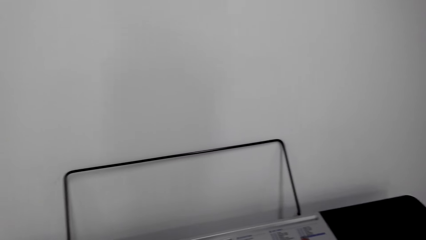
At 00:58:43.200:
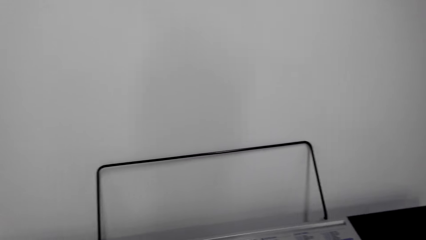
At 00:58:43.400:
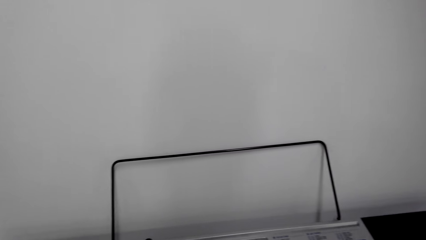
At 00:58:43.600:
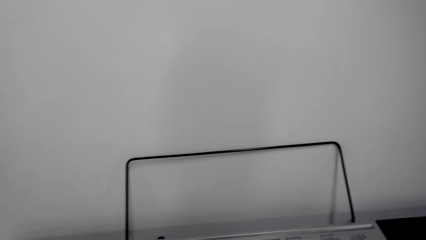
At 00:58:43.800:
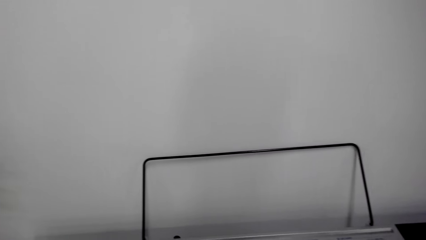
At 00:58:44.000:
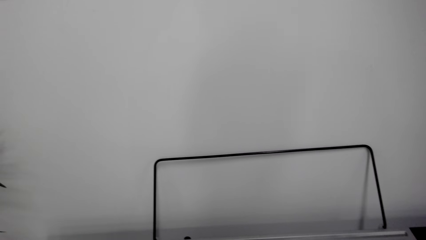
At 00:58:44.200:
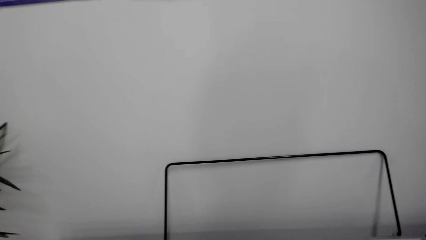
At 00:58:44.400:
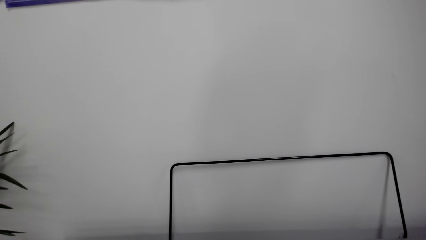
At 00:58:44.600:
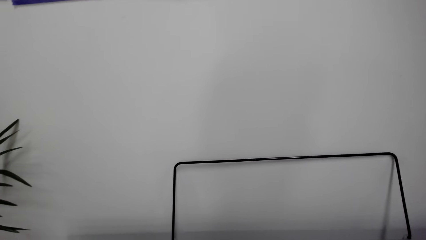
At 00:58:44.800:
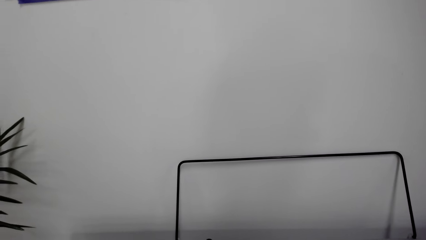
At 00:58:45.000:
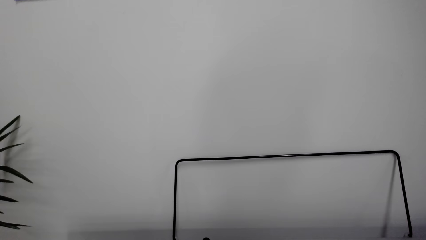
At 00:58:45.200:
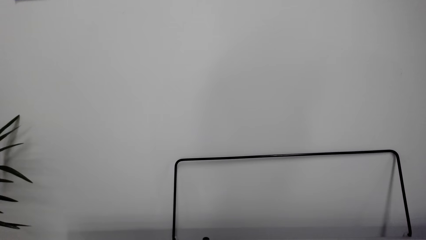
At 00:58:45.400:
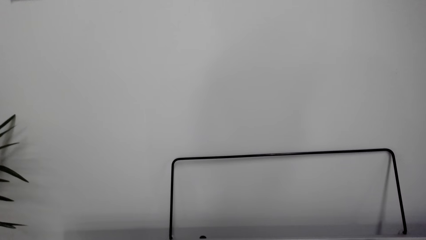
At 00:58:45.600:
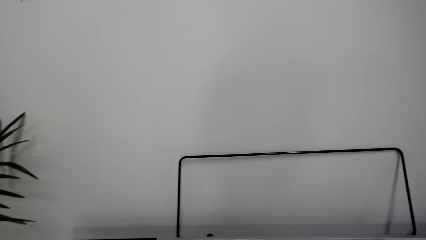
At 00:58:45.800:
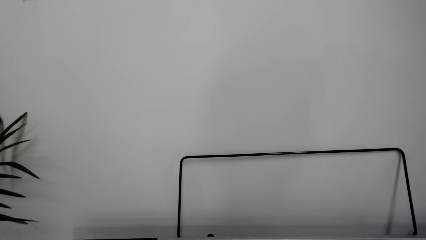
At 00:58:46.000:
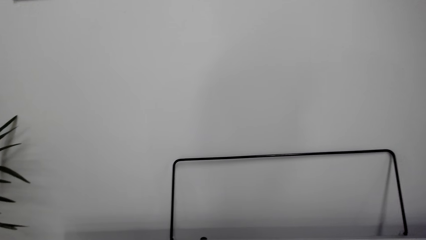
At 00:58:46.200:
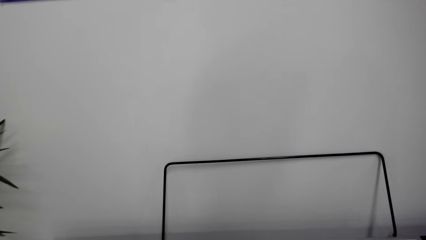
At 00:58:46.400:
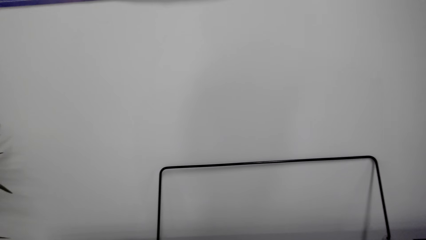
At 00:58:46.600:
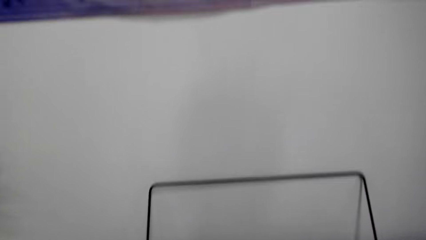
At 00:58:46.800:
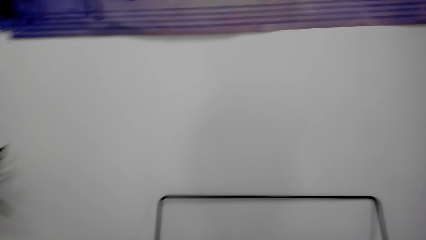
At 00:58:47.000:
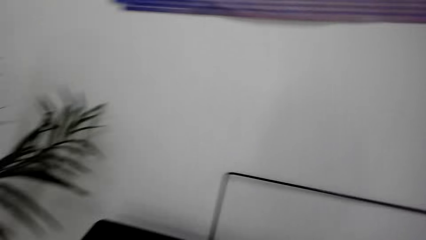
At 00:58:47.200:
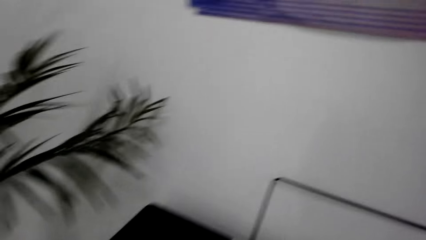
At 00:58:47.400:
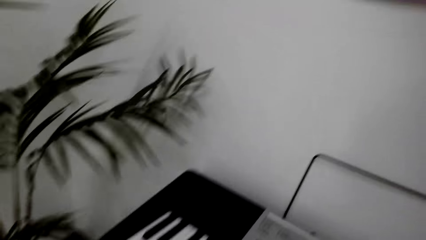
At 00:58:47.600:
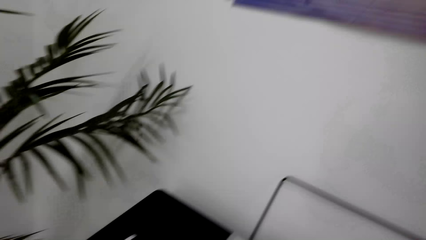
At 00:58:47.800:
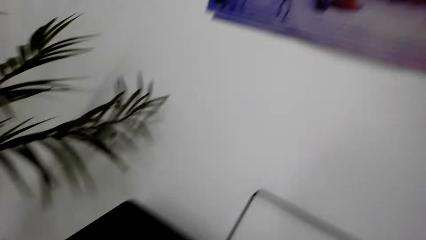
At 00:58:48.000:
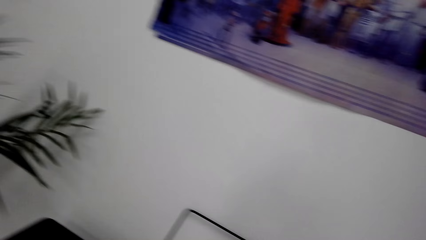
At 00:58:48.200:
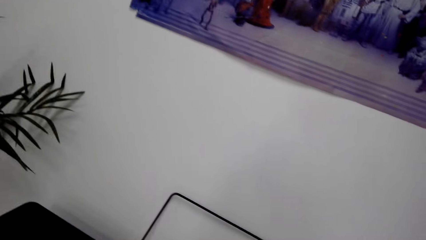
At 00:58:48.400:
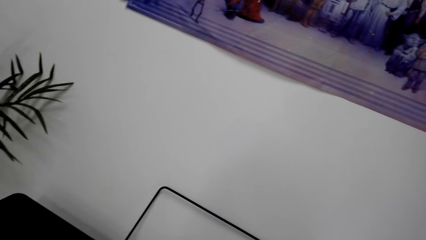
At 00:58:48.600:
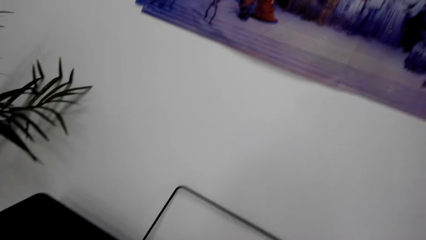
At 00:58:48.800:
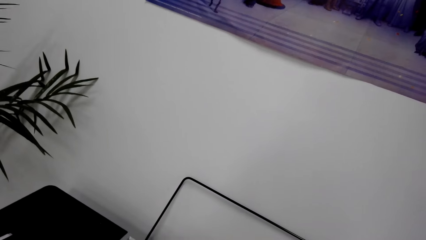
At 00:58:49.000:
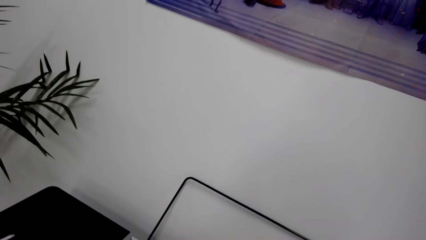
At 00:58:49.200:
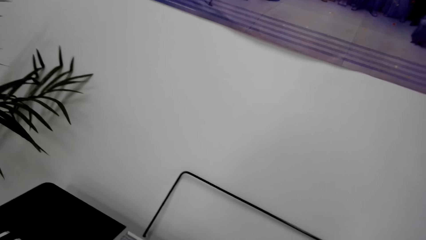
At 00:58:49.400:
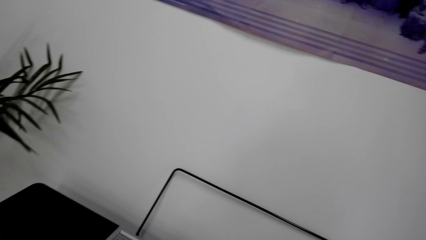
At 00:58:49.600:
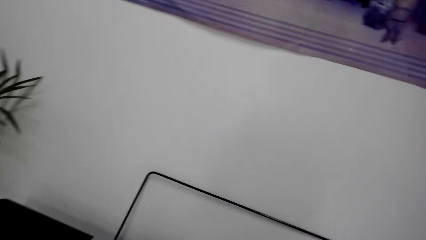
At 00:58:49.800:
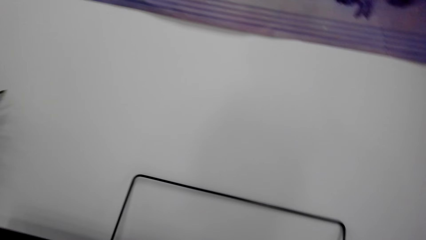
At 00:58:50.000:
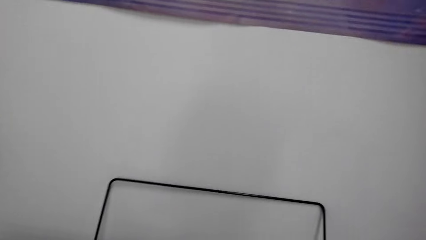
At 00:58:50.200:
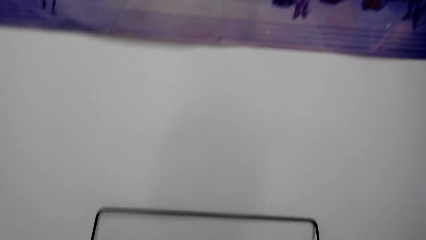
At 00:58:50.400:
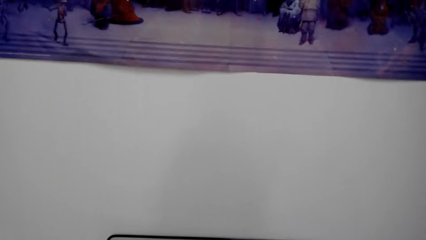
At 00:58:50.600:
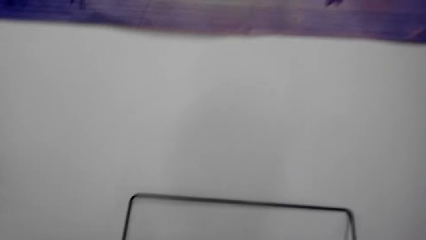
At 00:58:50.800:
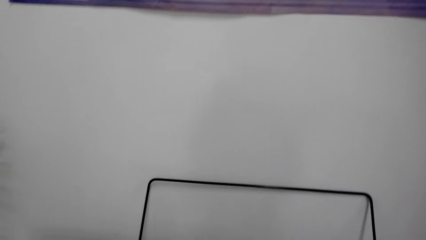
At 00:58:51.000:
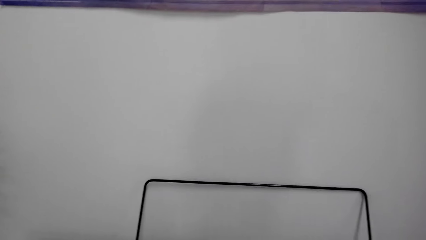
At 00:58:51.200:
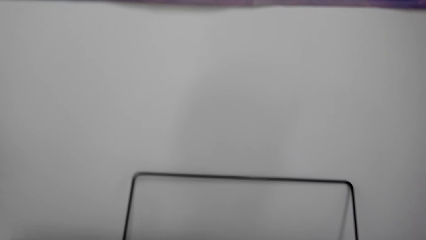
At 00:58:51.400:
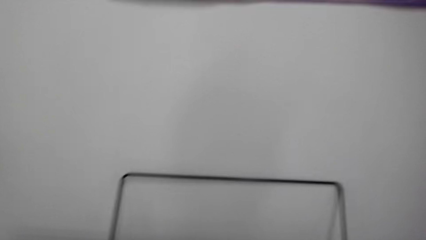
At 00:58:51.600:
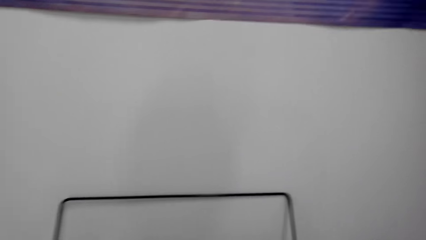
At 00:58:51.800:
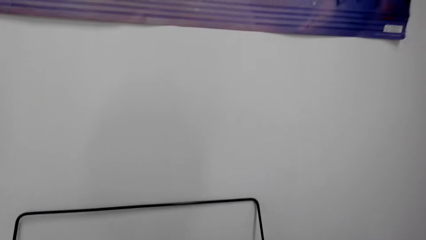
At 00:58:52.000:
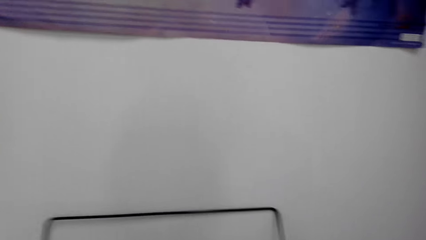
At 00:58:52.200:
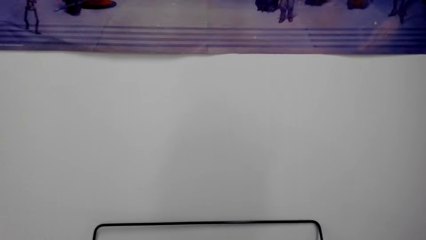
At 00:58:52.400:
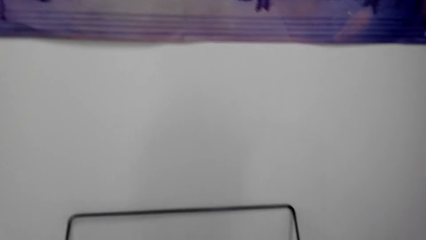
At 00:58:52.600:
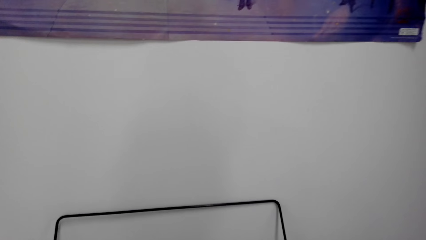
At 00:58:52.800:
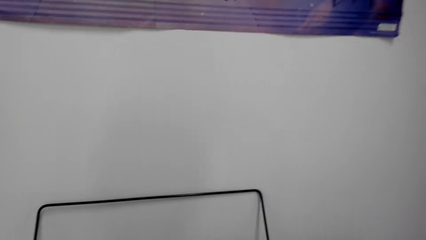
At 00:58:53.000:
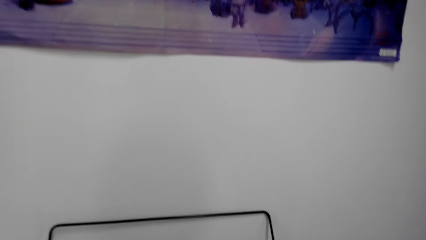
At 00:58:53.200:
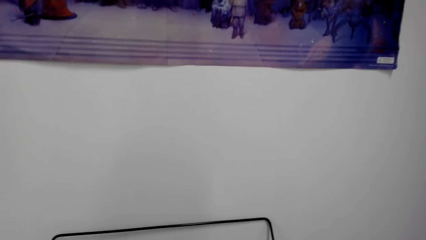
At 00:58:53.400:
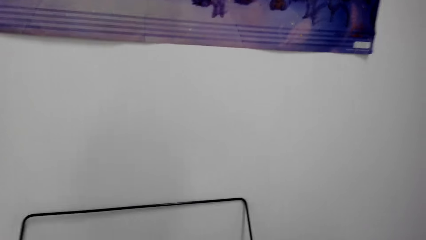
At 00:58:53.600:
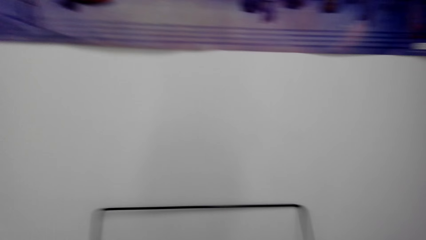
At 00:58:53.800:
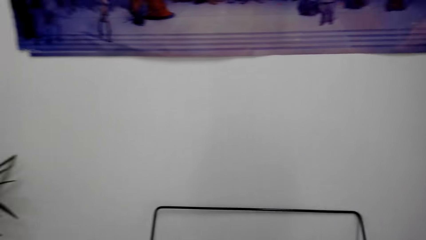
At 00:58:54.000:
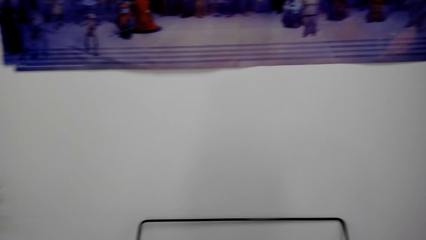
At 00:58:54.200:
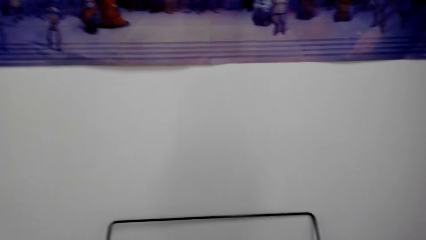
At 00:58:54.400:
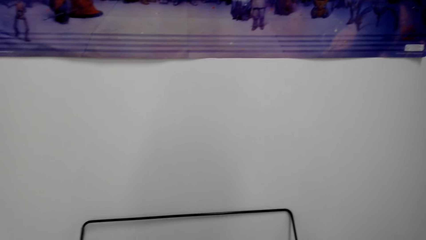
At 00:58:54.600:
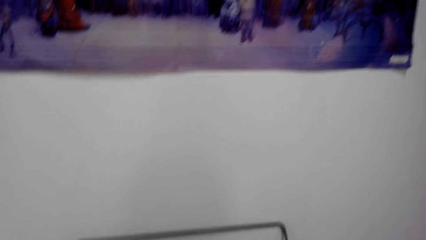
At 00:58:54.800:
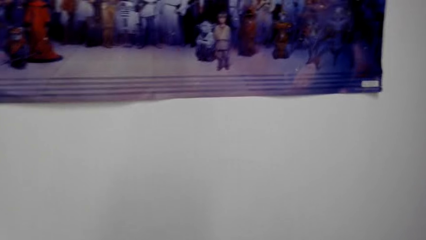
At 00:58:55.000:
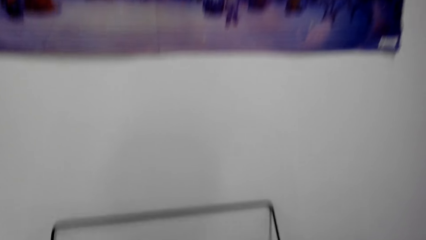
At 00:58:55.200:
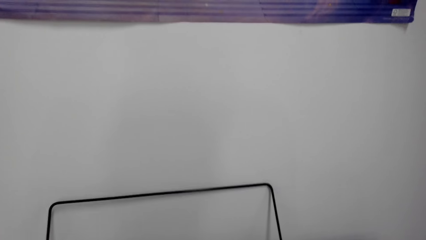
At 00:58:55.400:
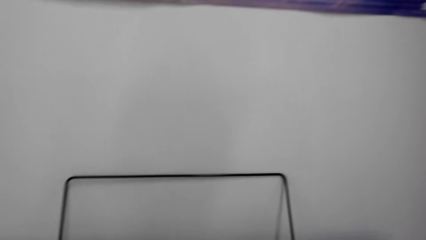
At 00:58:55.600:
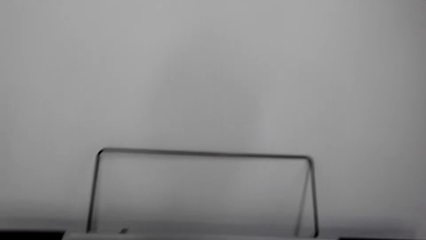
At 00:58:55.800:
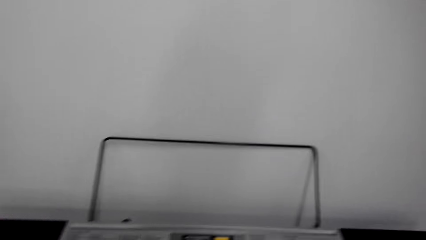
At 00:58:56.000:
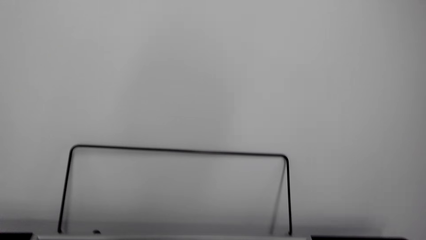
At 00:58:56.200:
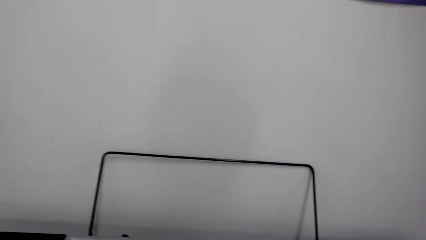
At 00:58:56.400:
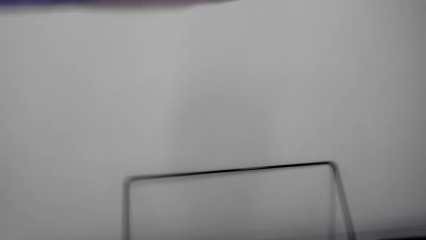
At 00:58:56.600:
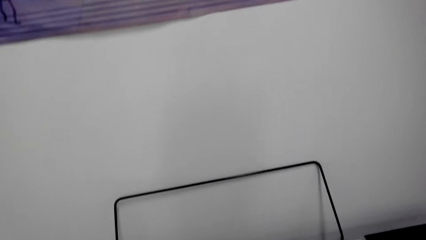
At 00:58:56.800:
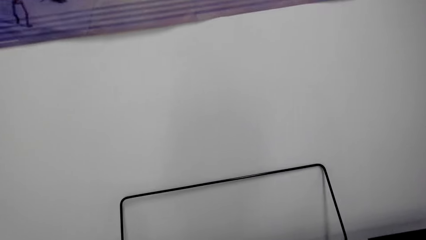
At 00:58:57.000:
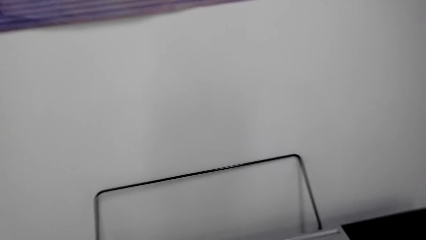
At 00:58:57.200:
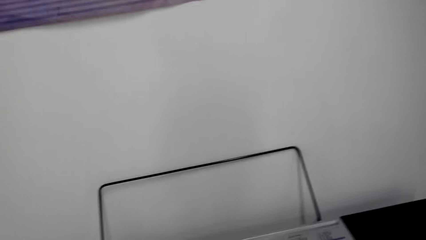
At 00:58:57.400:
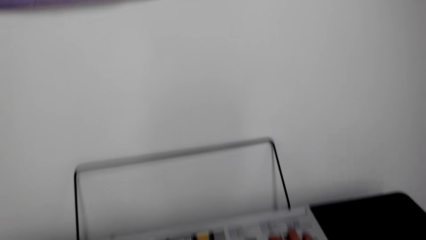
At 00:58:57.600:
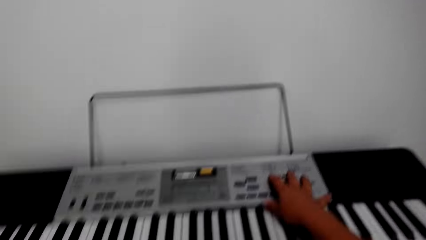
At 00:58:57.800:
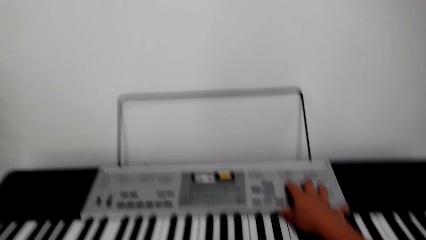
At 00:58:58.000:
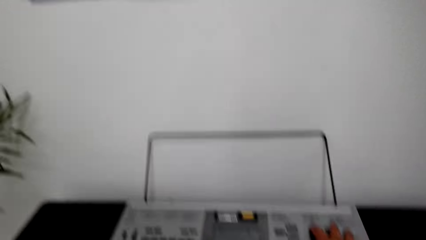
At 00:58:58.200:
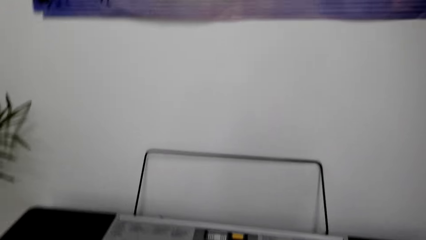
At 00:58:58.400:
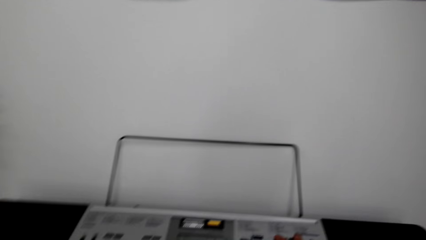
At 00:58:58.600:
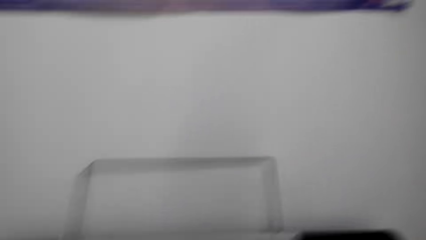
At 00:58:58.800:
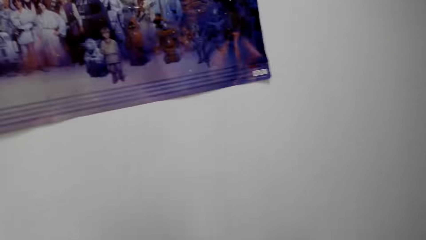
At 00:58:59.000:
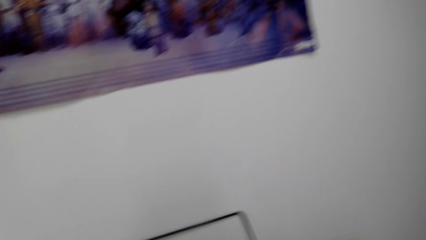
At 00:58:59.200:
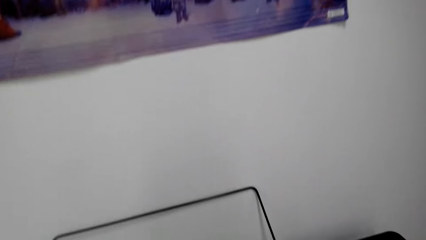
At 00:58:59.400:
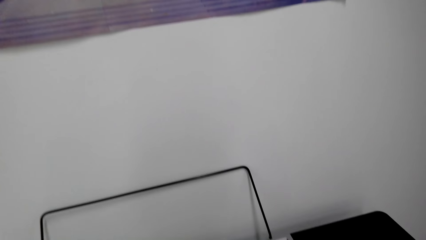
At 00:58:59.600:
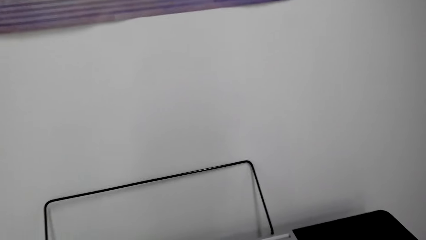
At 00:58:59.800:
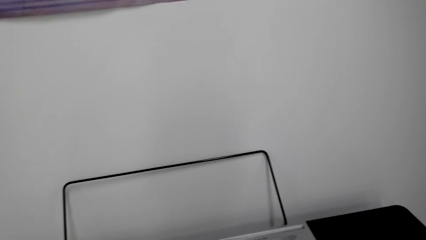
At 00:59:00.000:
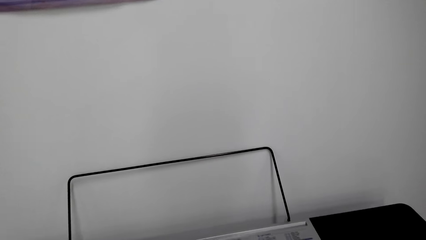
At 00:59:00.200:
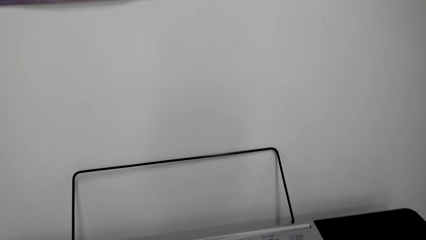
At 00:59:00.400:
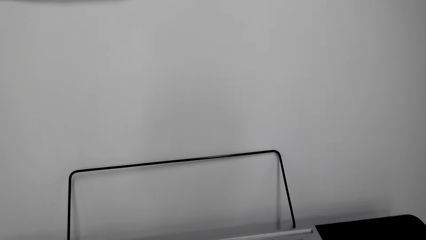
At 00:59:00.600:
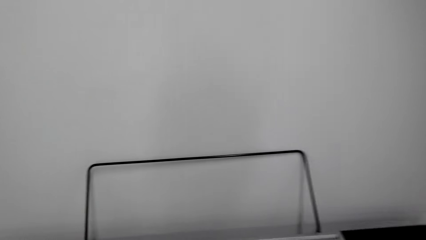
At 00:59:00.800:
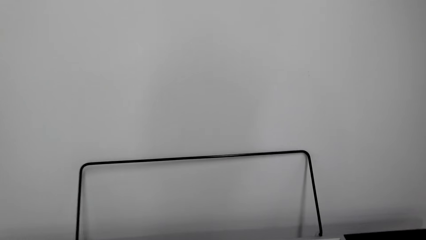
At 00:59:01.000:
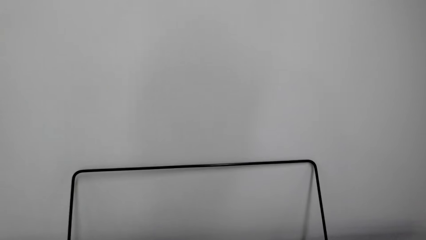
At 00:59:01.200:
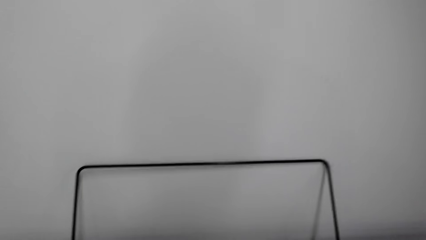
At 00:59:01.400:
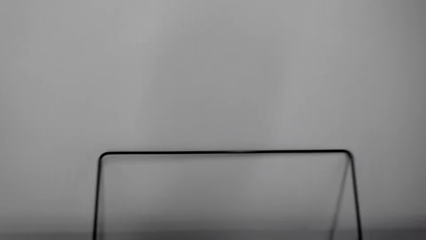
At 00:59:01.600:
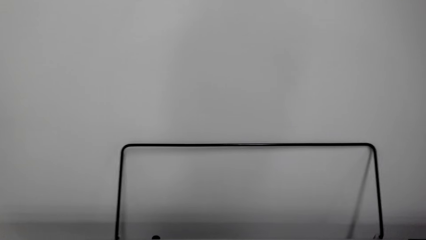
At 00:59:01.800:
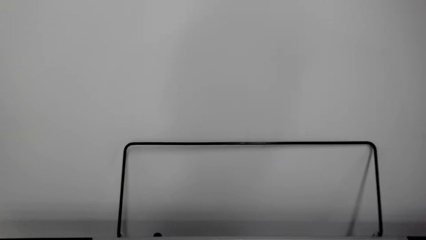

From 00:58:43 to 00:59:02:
The camera wearer looks around. They do something. They look around repeatedly. They do something. They talk with a person. They look around. They laugh in the house. They talk with the person. The person talks with the camera wearer. The camera wearer operates the piano. They look around. They look around again. They play the piano.
